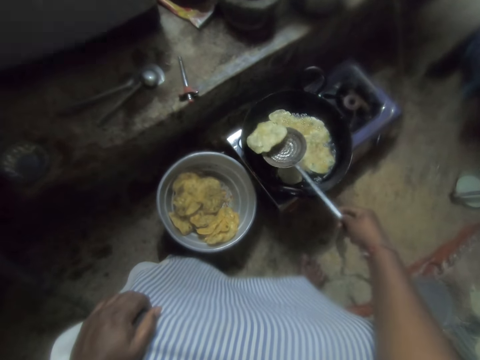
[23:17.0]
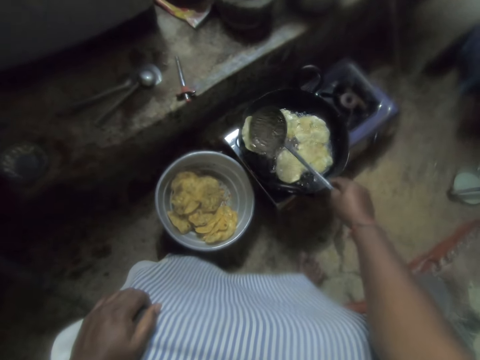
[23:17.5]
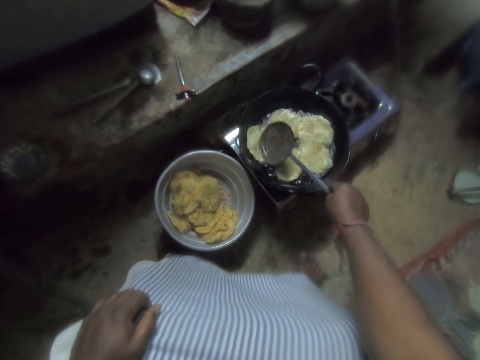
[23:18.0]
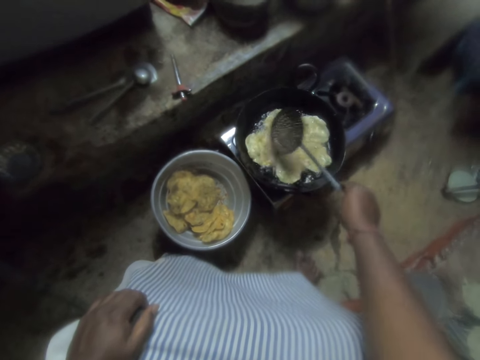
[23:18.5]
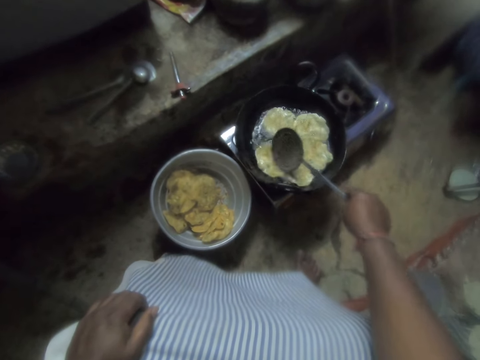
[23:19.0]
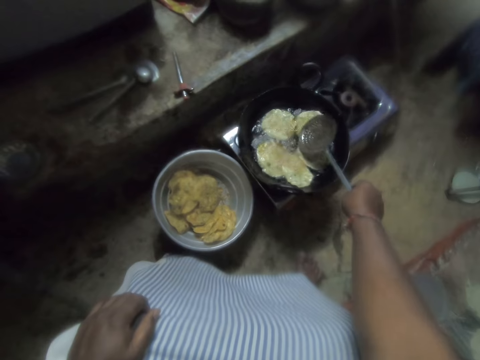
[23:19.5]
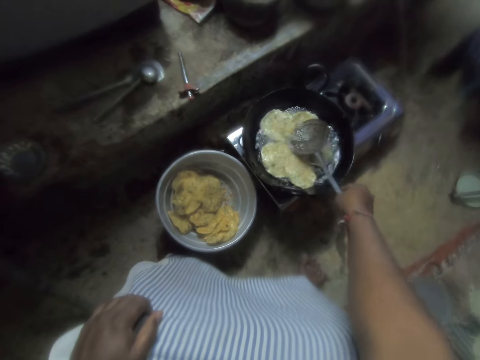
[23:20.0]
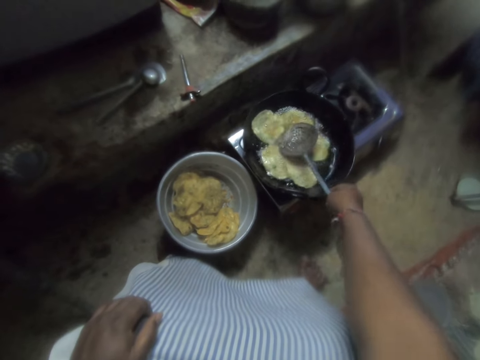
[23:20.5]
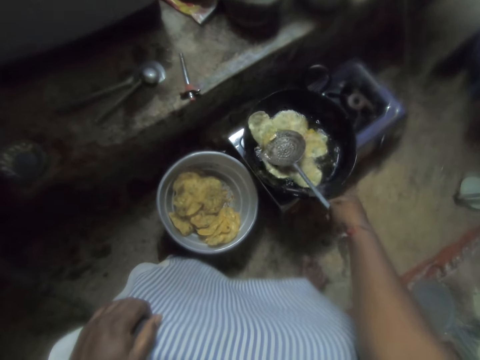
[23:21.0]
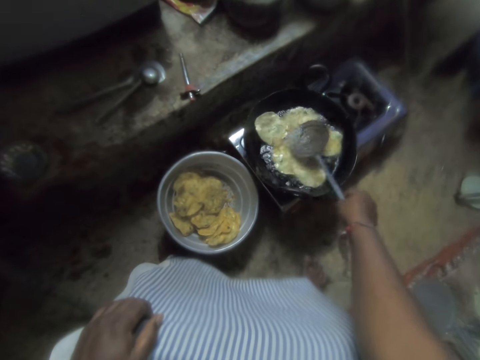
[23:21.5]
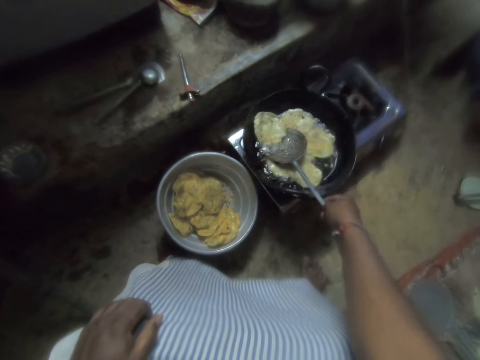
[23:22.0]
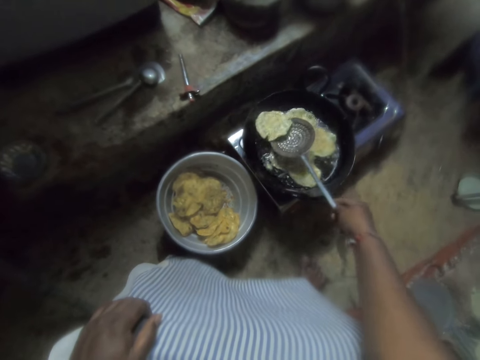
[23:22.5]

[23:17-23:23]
The camera wearer flips the chips in the frying pan with the skimmer.

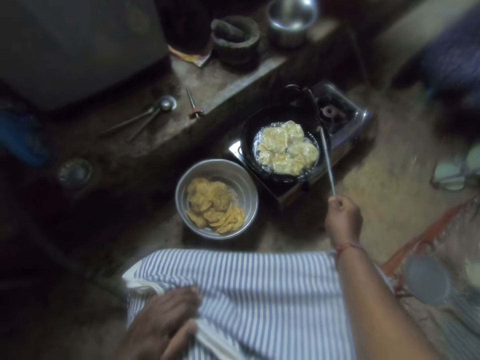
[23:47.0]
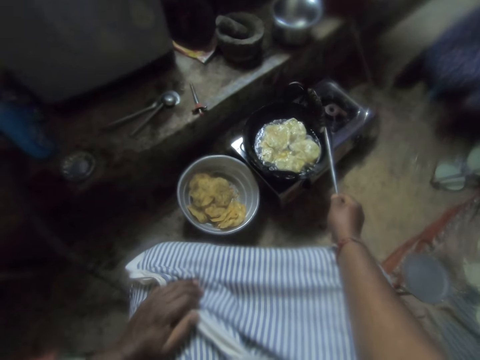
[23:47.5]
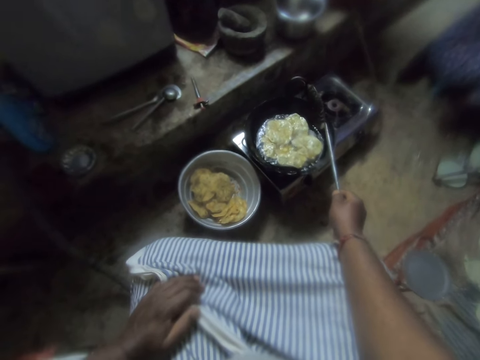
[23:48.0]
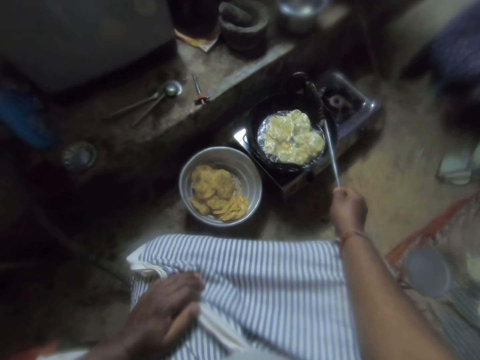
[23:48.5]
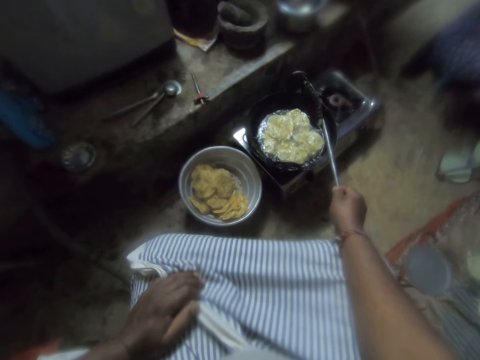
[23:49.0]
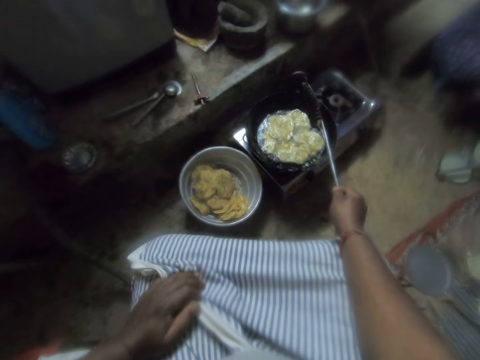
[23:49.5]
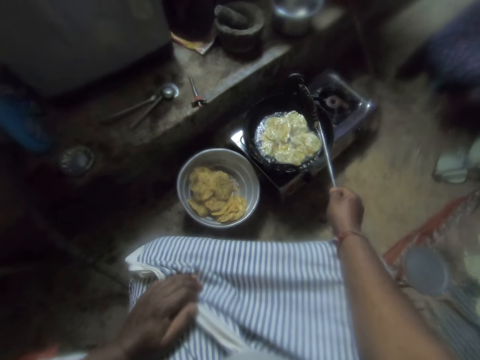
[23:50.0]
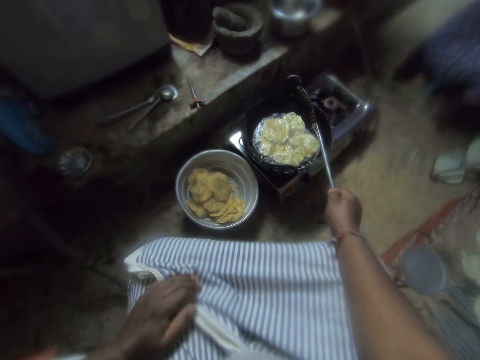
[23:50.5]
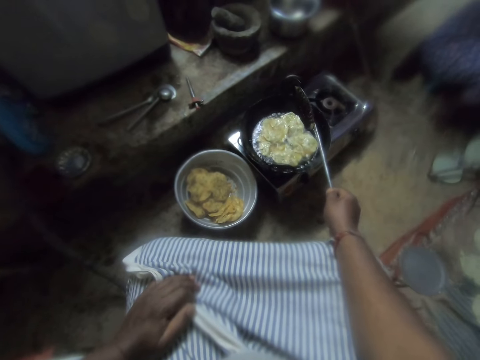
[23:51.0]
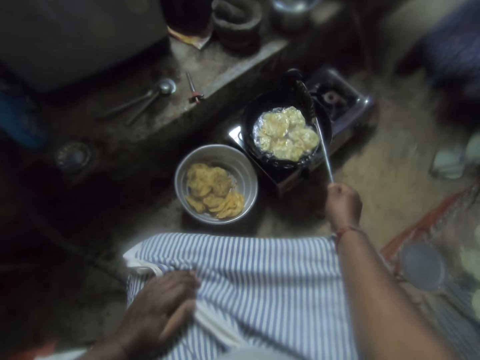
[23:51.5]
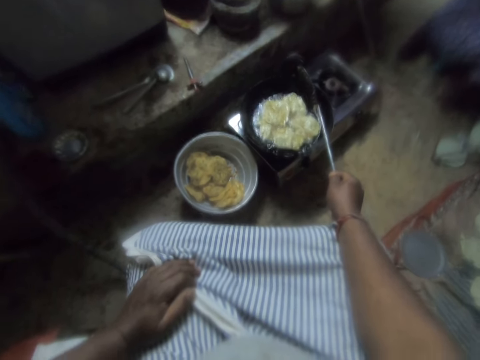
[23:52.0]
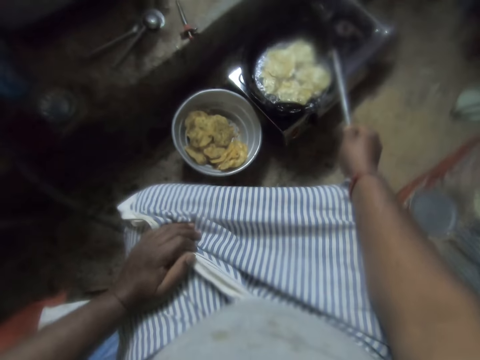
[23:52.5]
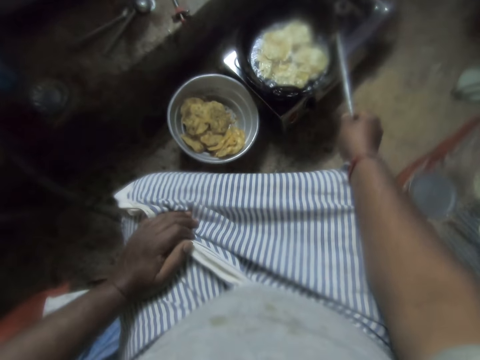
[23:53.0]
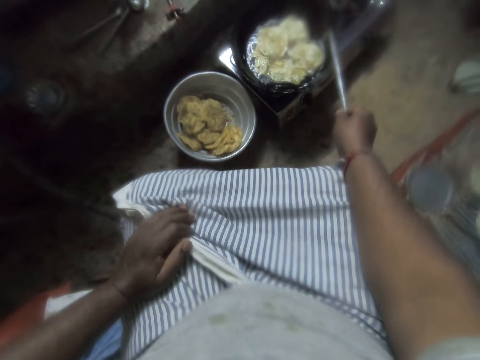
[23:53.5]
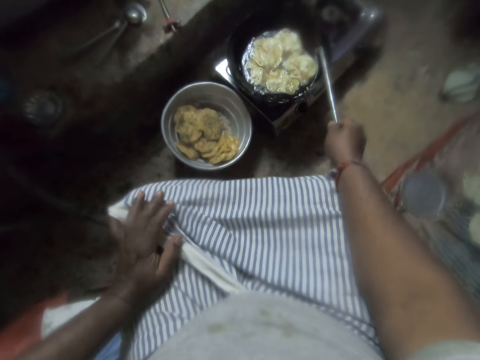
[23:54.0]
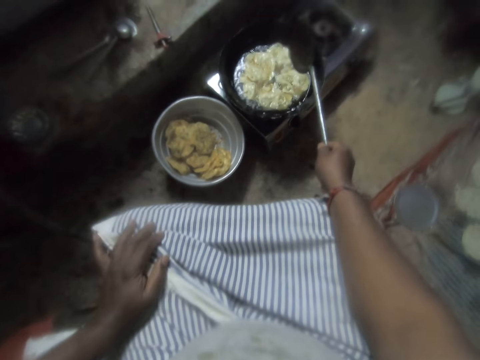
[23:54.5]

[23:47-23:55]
The camera wearer looks at the dough in the frying pan.

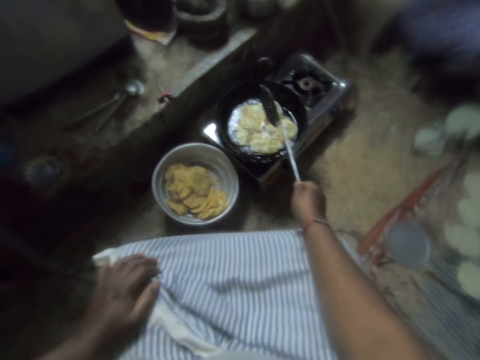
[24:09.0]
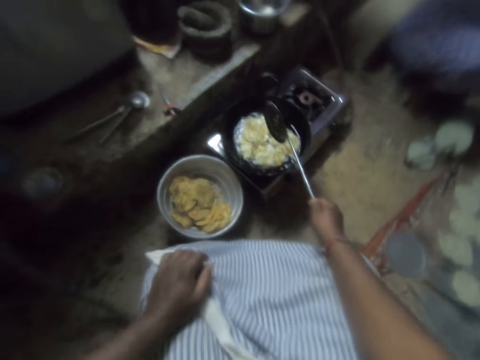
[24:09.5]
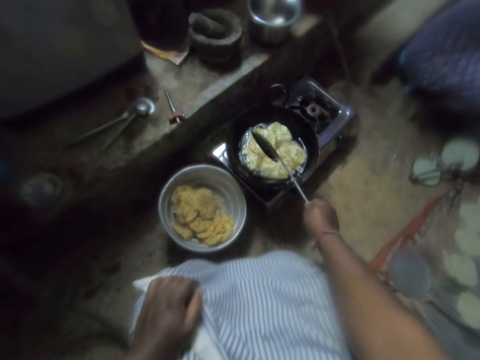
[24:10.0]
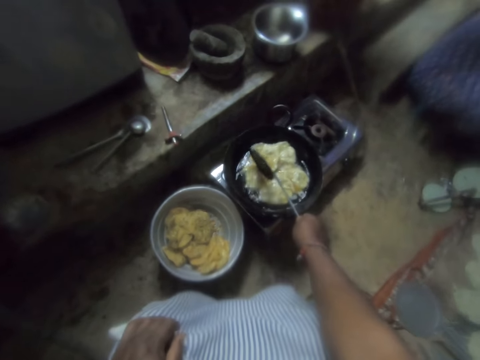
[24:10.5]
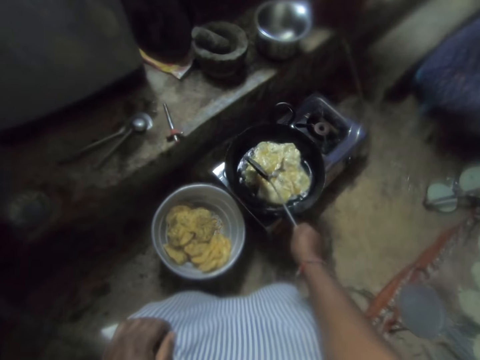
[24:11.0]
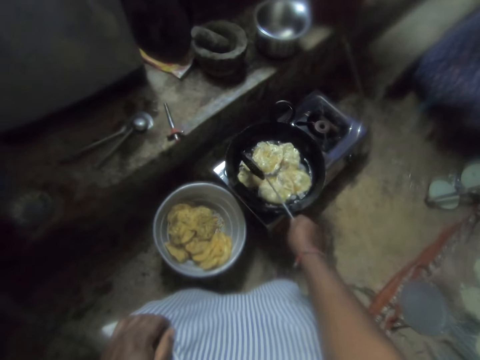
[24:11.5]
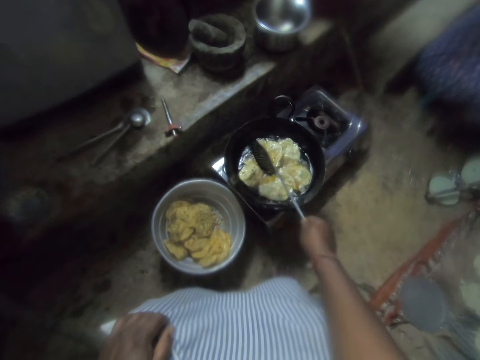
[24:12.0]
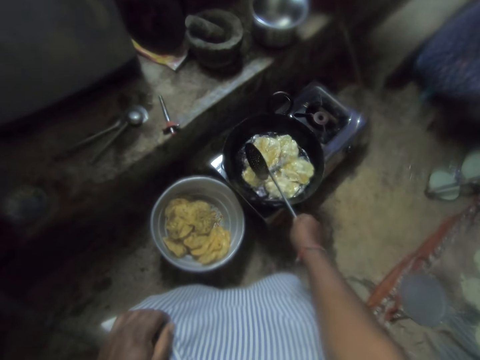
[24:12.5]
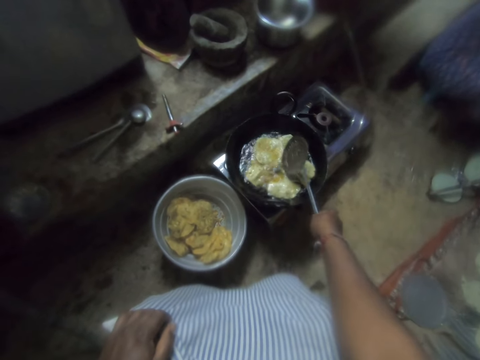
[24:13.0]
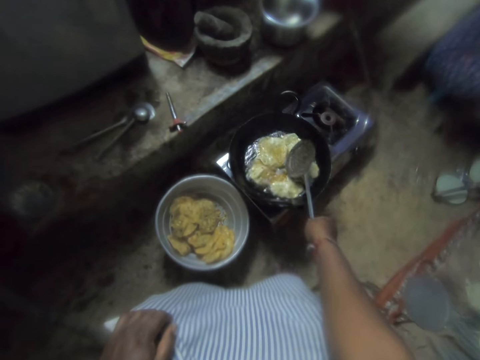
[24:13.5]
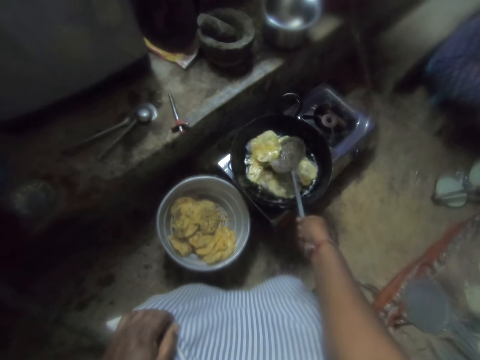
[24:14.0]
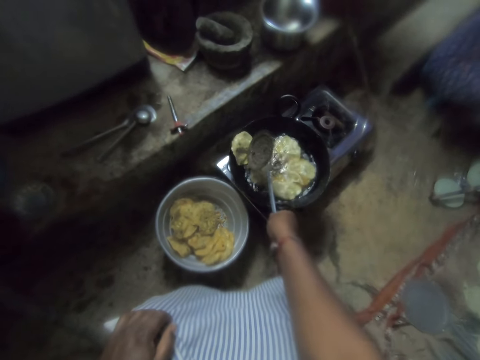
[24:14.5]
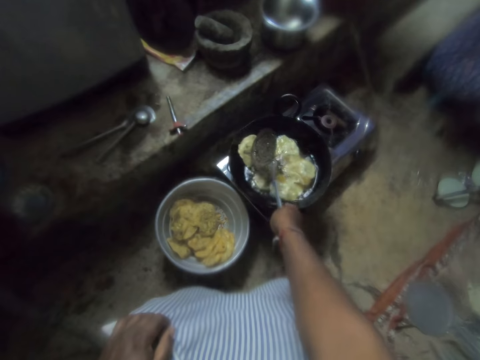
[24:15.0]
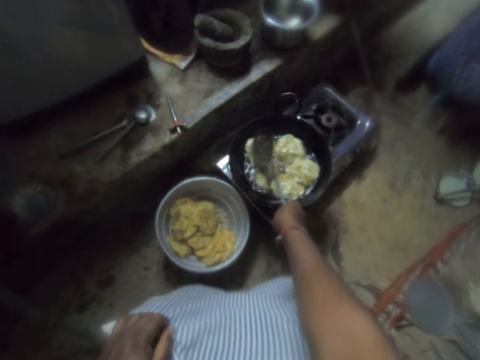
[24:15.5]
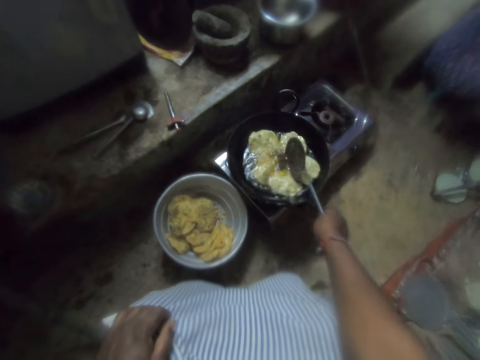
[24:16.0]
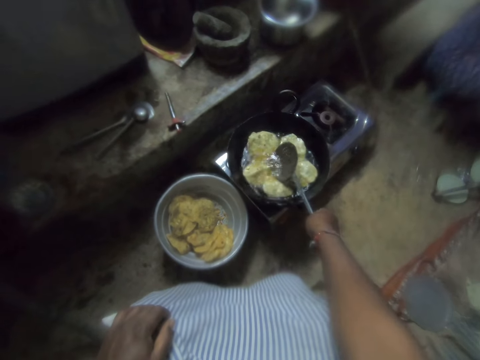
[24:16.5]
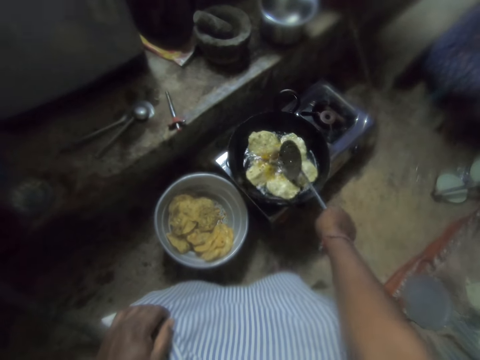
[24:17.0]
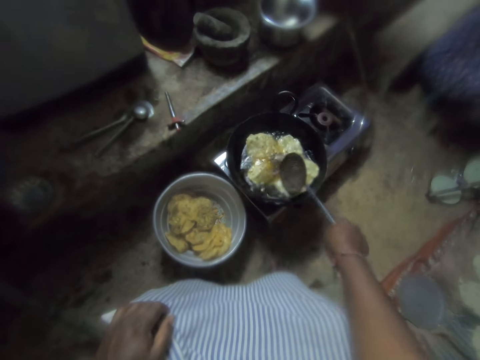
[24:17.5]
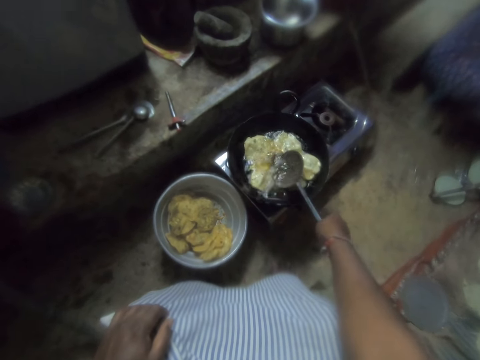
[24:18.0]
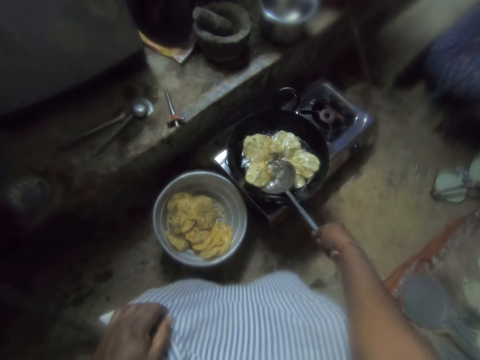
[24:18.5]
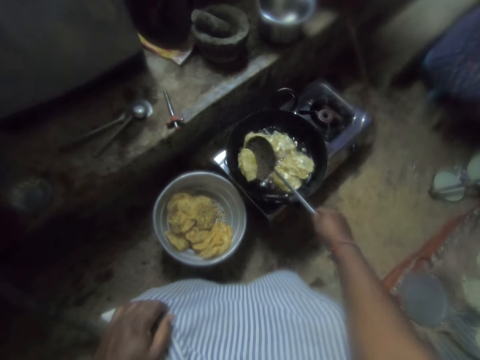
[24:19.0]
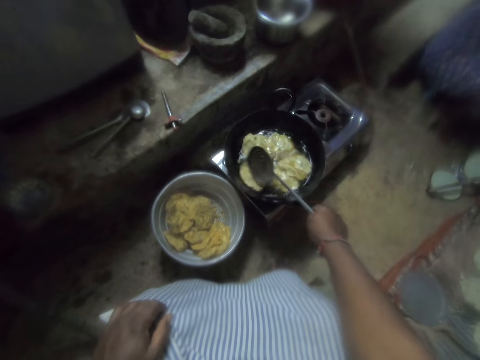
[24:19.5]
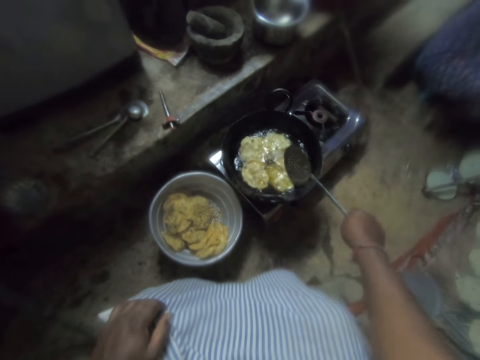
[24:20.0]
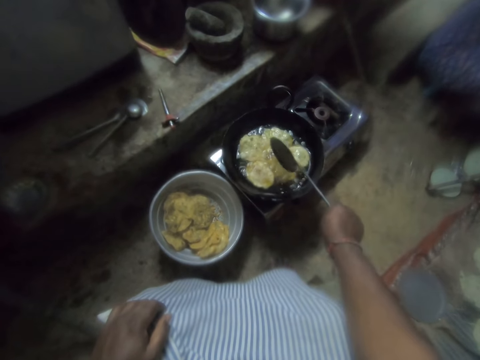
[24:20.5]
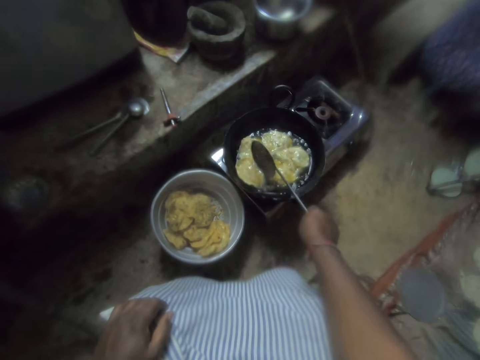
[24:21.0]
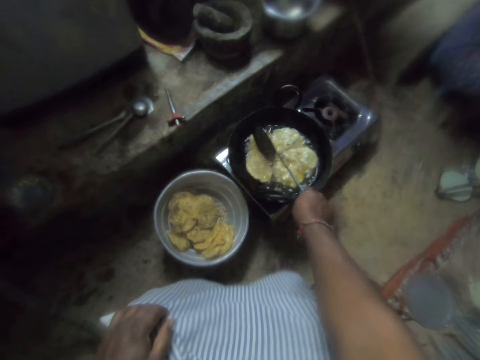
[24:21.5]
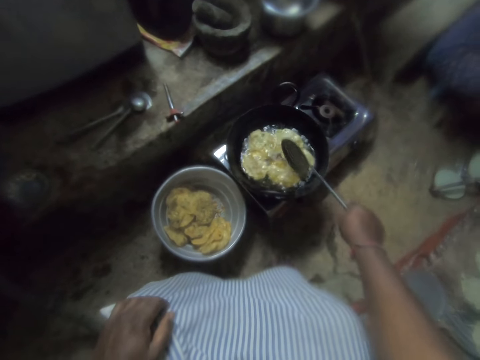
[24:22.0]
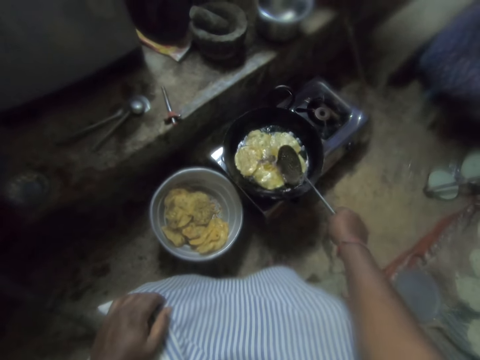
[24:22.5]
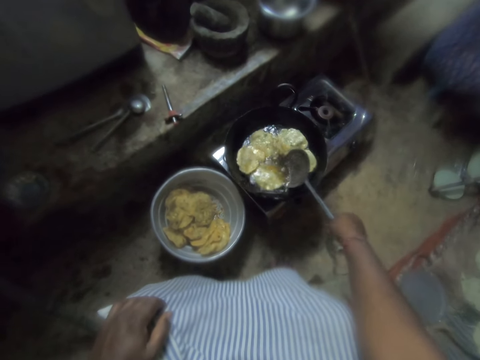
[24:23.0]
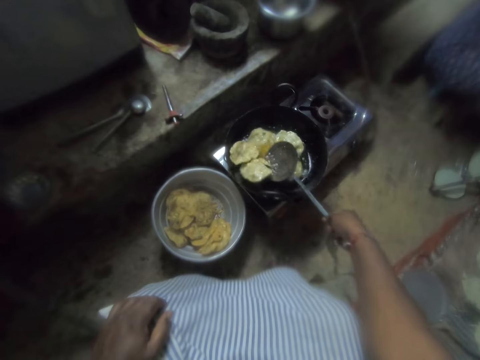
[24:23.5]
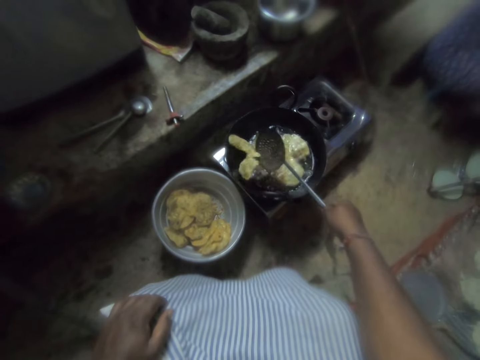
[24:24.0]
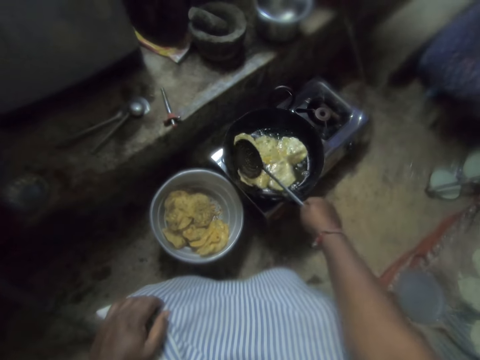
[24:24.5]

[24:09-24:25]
The camera wearer turns the dough in the frying pan. They stir the chips in the frying pan with the skimmer. They flip the chips with the skimmer.
